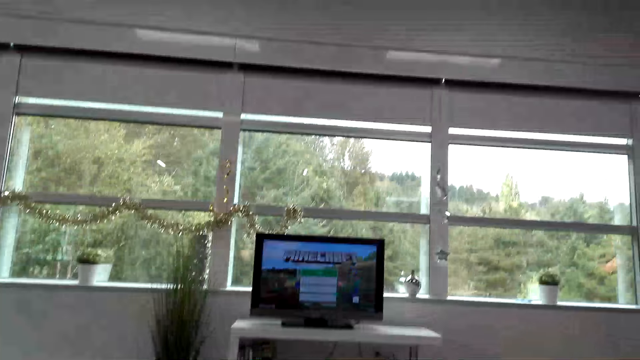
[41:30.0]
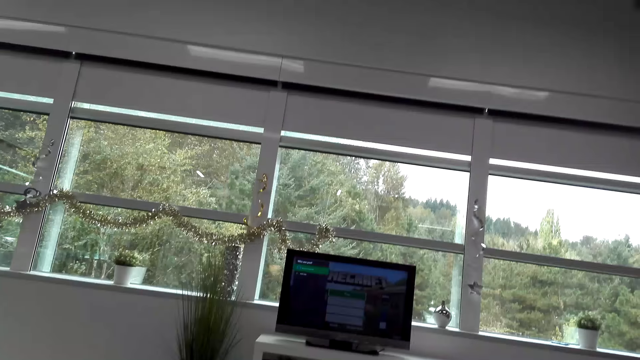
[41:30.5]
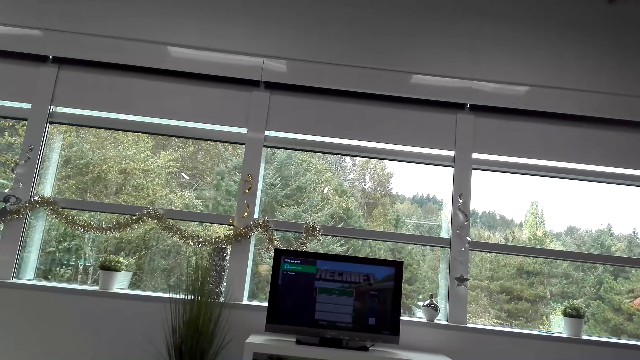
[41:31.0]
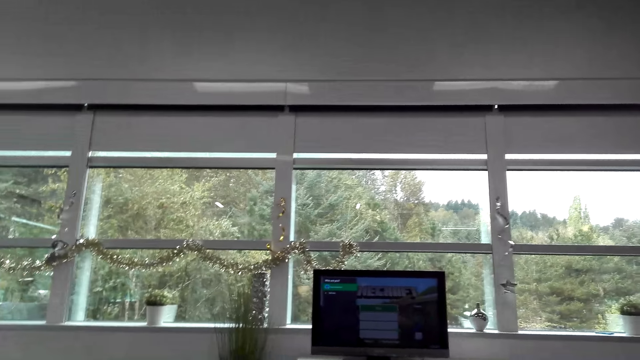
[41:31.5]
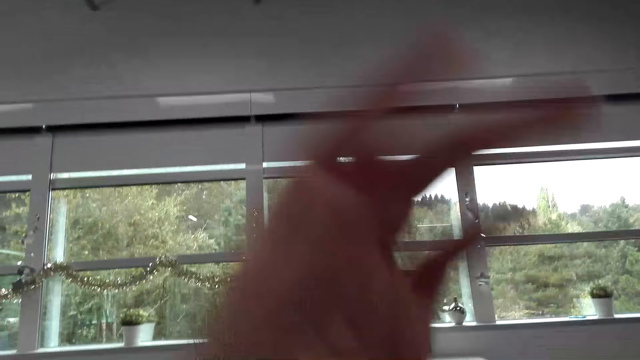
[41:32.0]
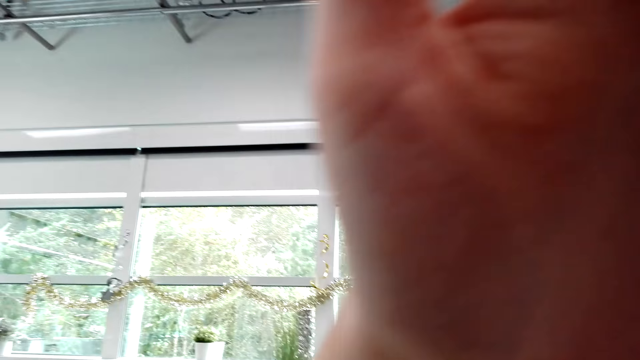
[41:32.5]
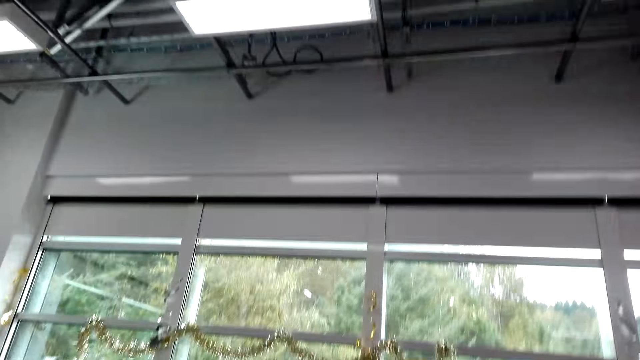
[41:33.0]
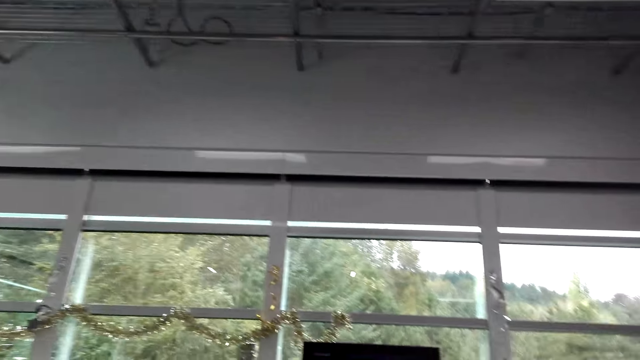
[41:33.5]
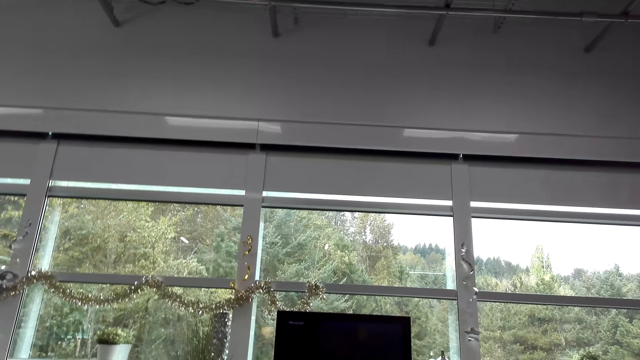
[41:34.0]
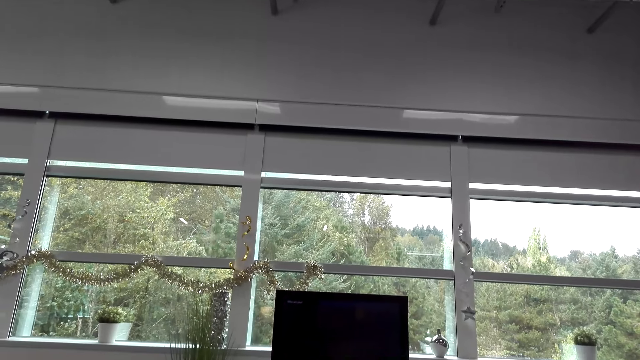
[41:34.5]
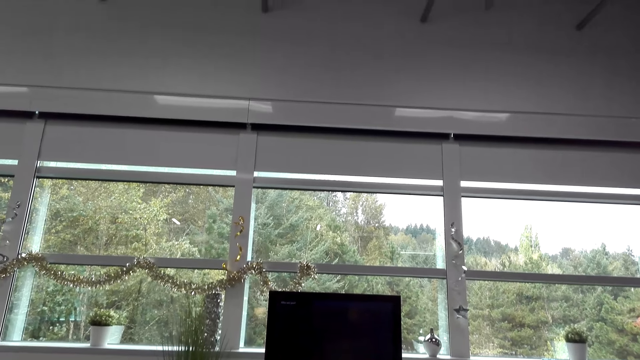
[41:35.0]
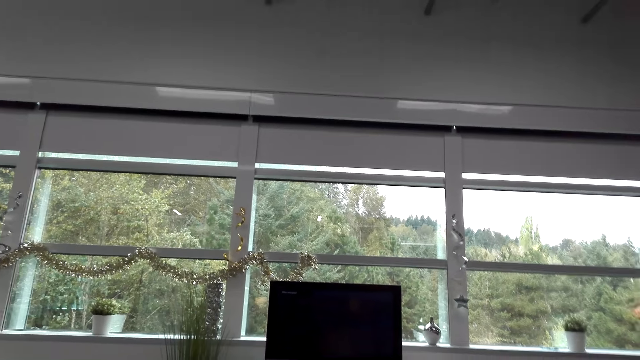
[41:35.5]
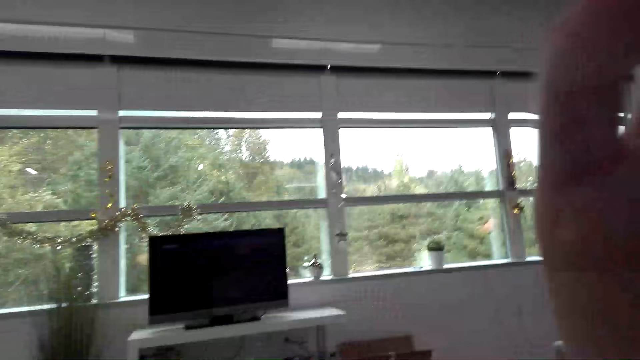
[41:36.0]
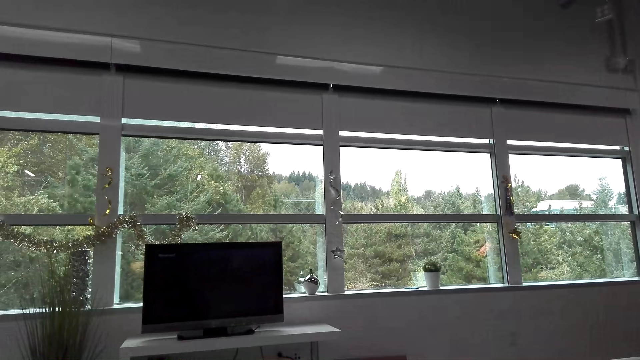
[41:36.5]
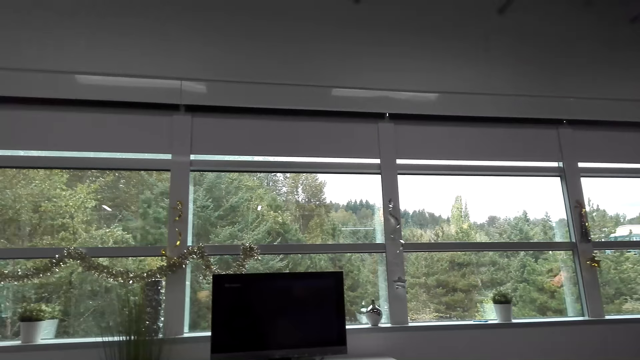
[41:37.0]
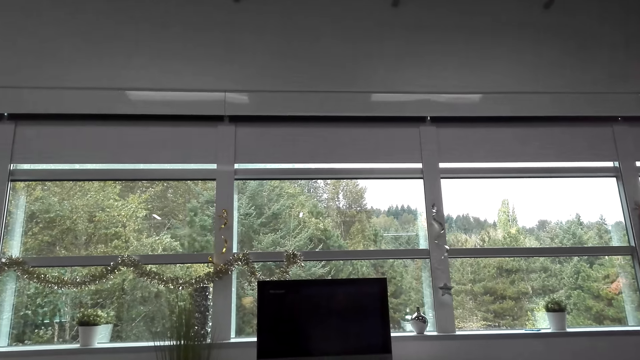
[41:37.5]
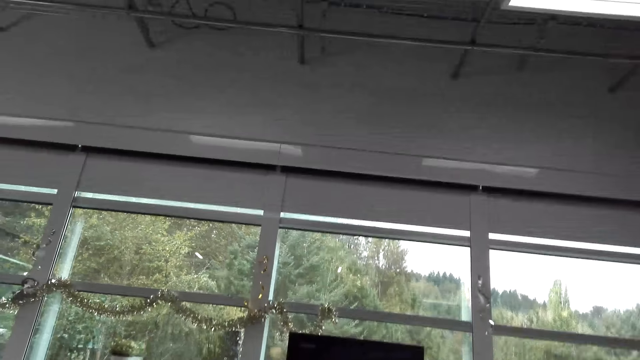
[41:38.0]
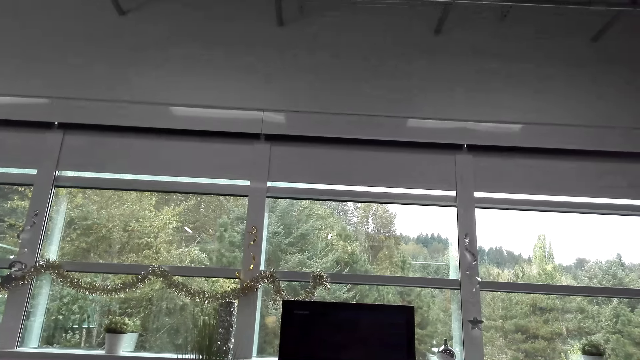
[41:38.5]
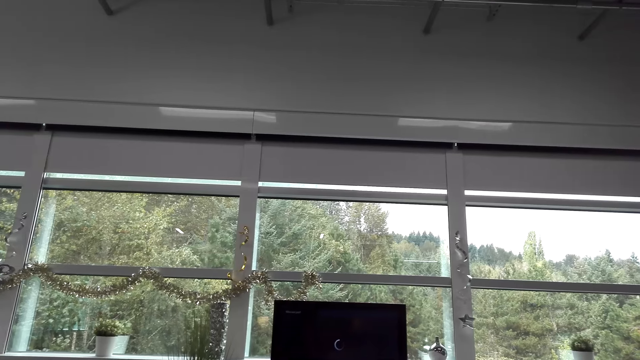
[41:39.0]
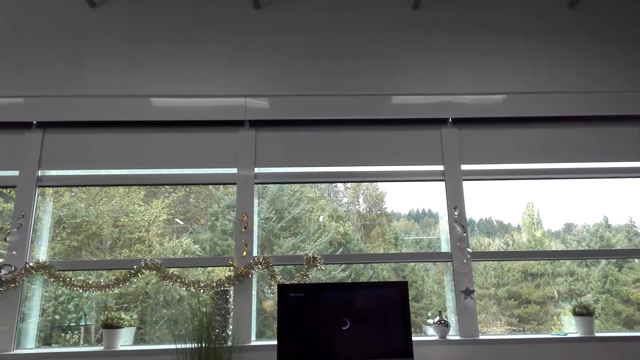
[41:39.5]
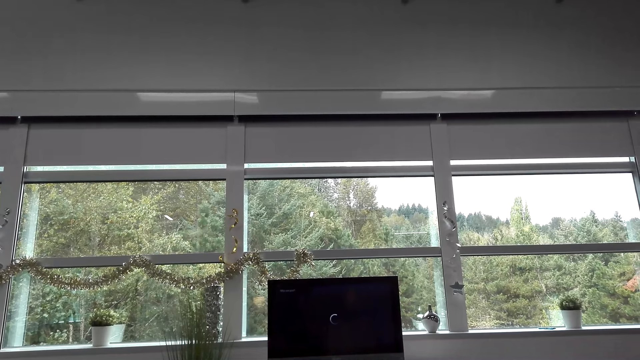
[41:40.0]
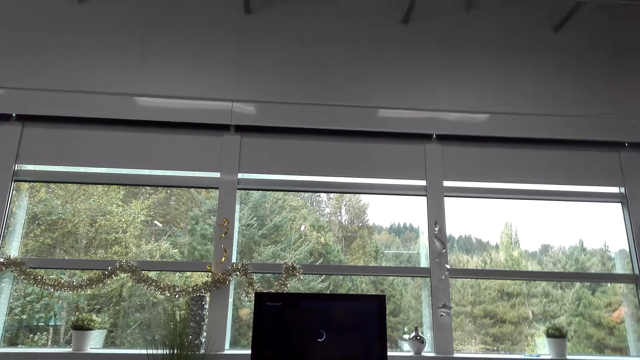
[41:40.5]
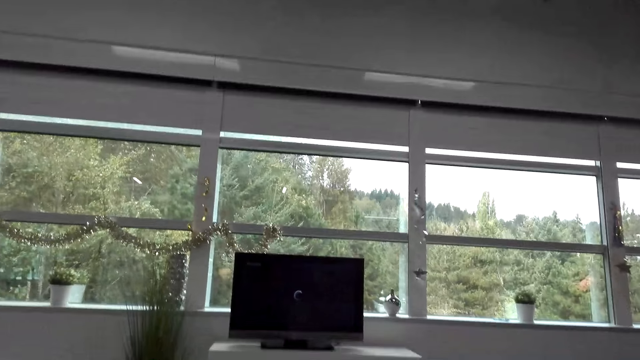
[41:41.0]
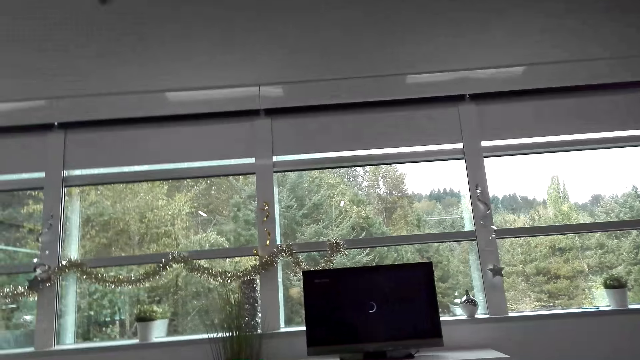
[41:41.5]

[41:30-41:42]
The camera wearer converses with a man. They adjust the camera. They converse with the man.

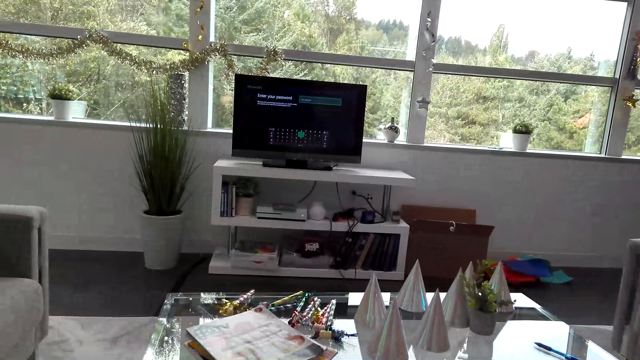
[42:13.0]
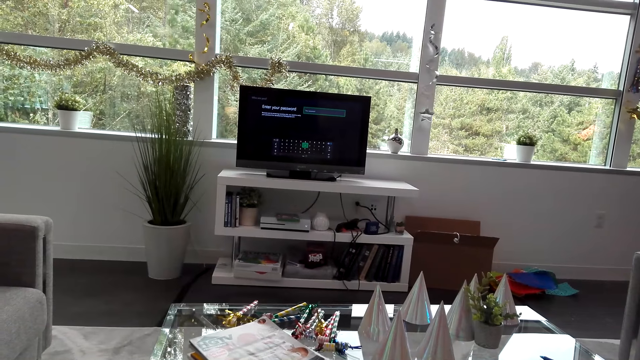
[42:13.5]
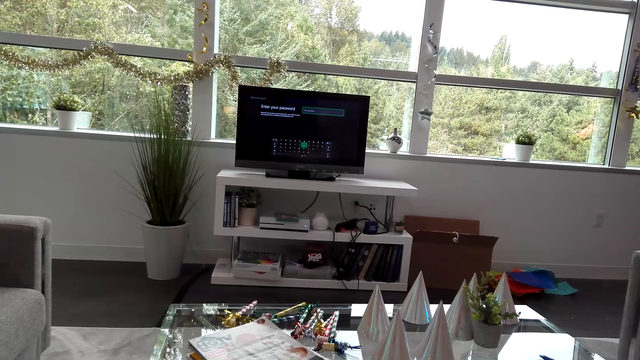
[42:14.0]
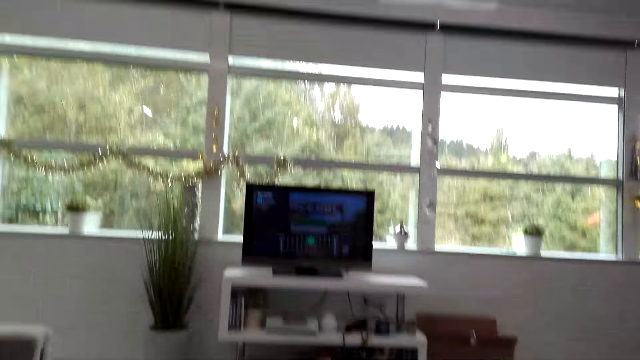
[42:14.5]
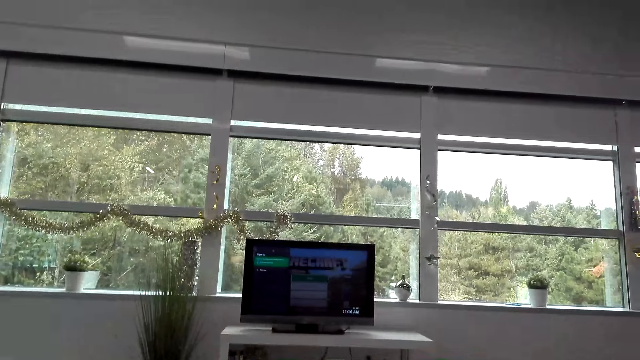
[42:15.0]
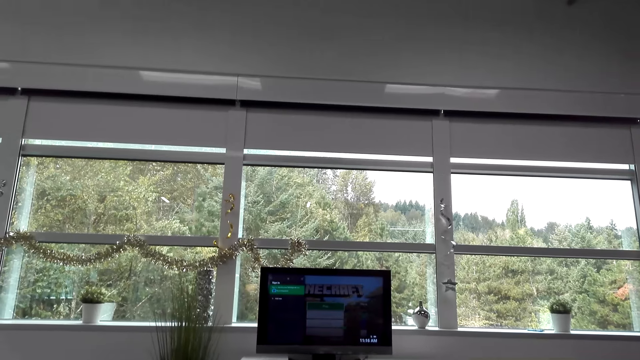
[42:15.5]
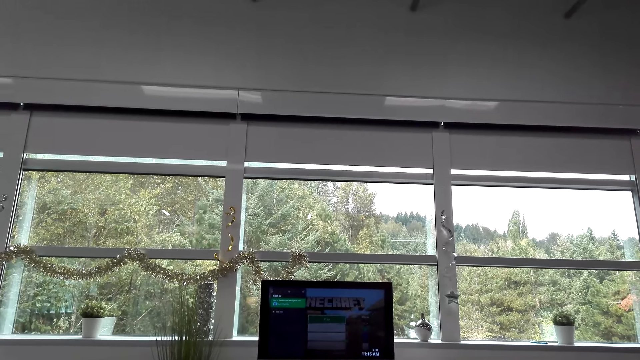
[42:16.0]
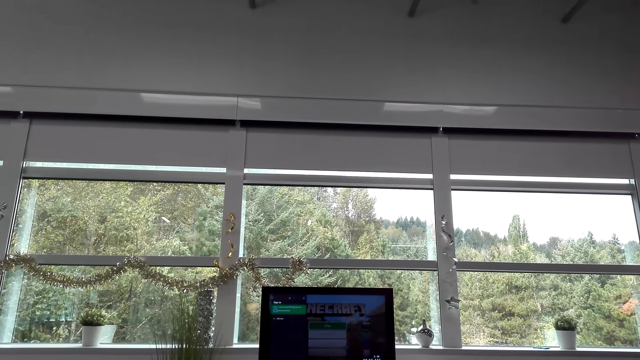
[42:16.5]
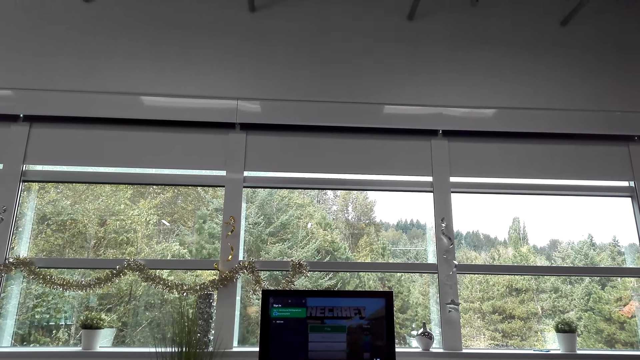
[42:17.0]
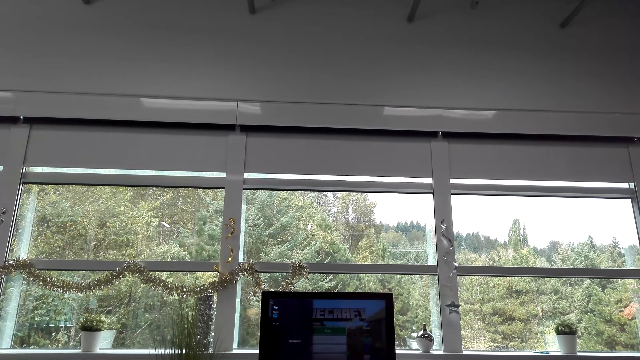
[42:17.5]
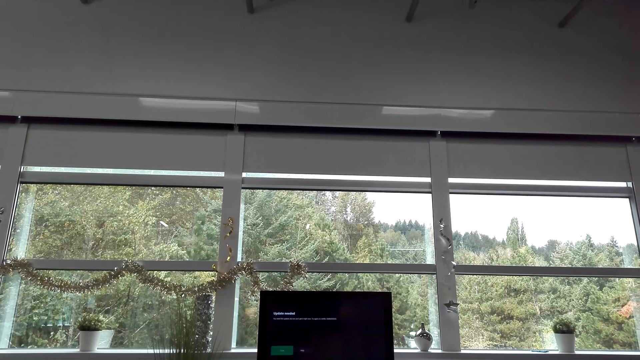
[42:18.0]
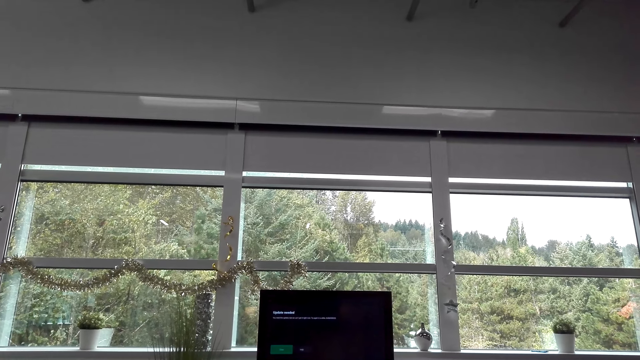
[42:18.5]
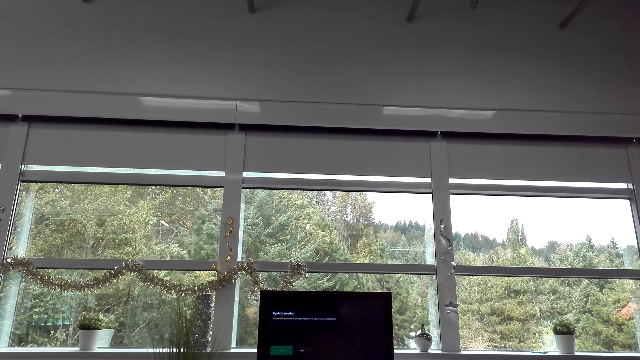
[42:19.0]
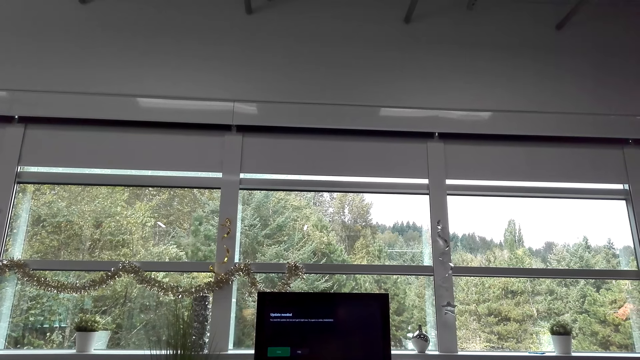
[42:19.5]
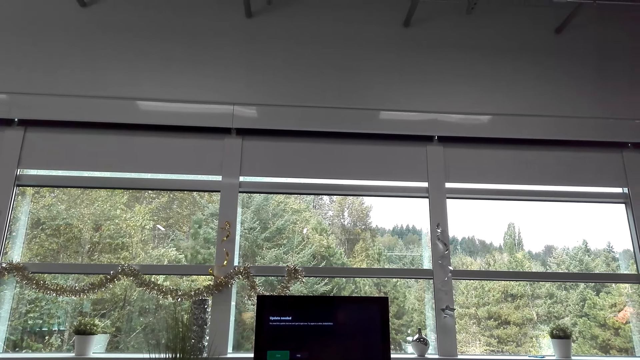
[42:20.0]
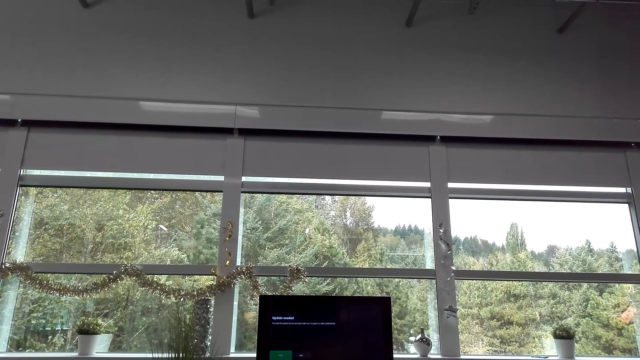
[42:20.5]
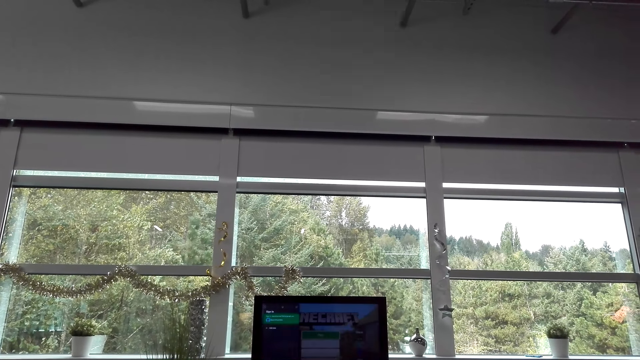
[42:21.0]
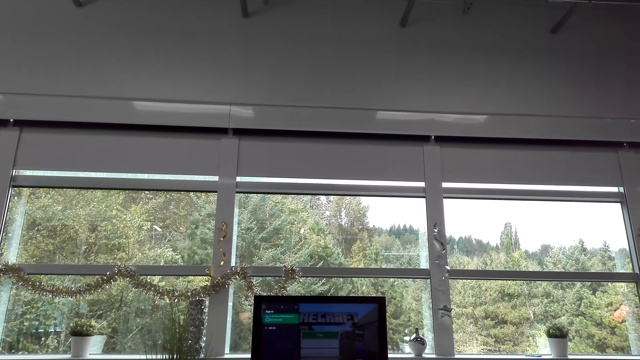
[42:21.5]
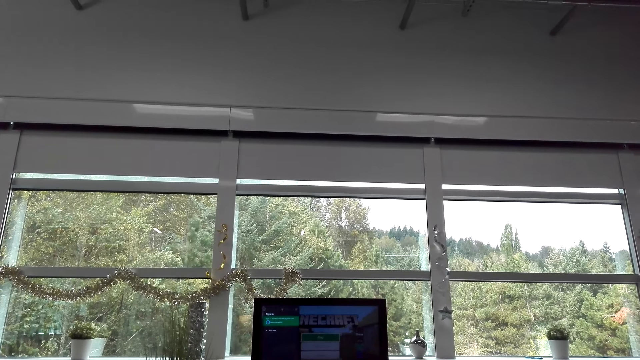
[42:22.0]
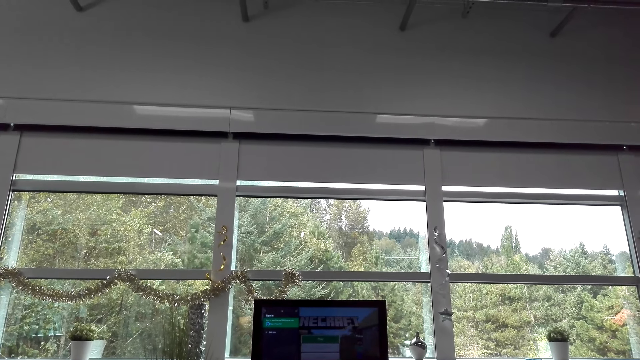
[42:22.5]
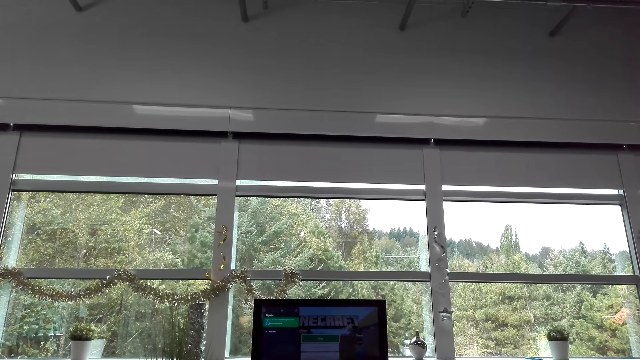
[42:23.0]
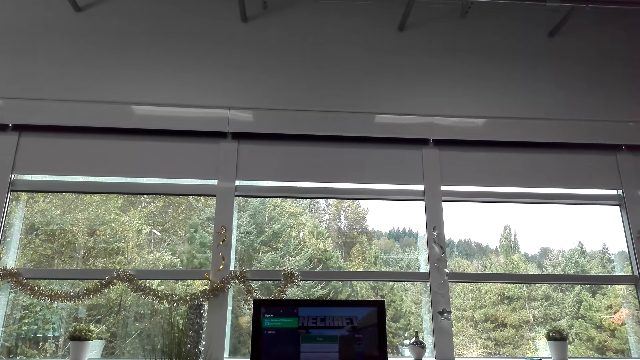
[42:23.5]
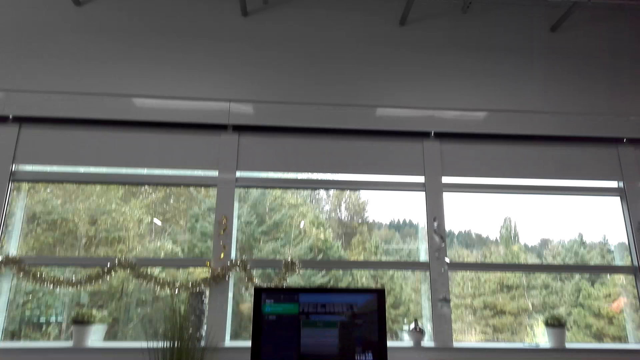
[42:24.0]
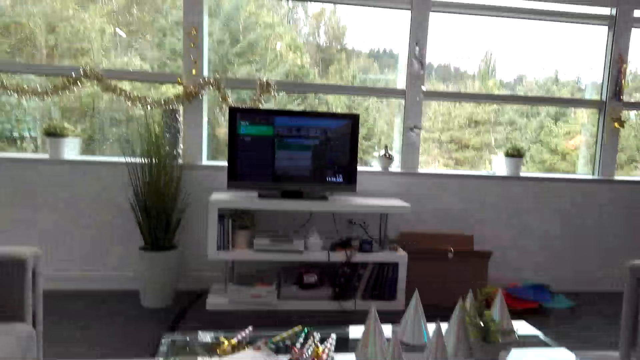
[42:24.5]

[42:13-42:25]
The camera wearer looks around the house.
